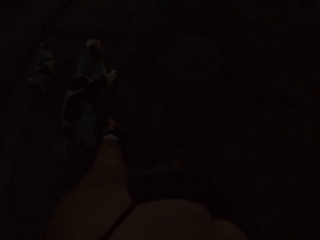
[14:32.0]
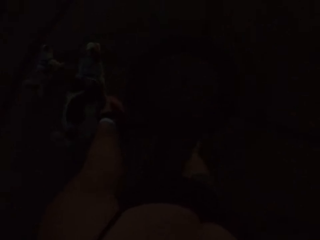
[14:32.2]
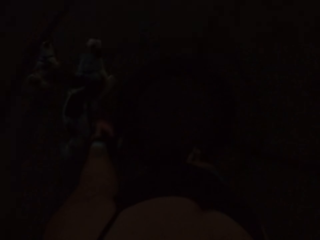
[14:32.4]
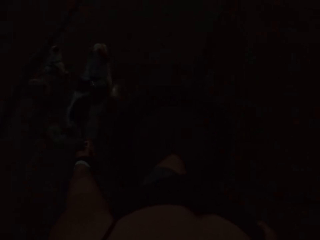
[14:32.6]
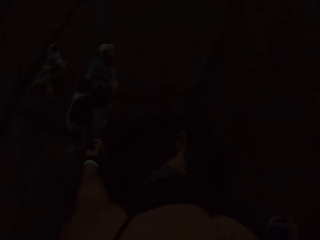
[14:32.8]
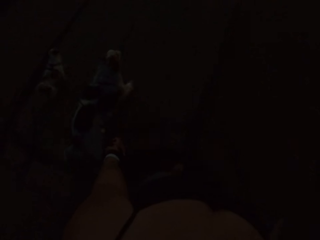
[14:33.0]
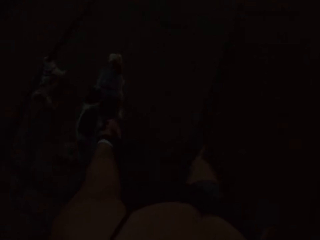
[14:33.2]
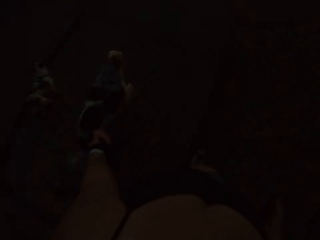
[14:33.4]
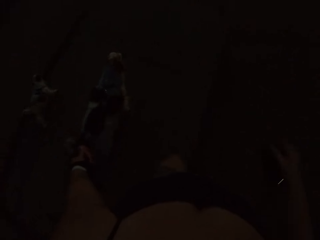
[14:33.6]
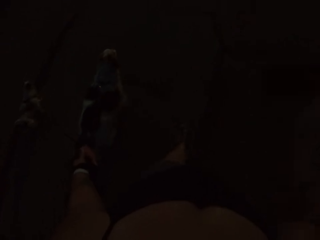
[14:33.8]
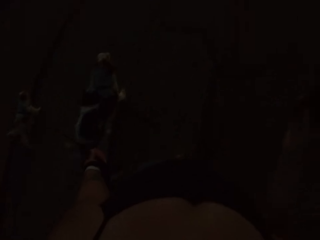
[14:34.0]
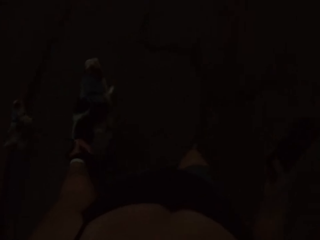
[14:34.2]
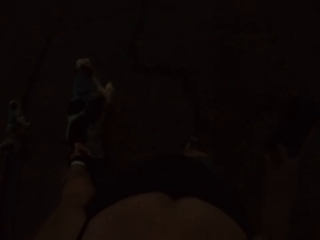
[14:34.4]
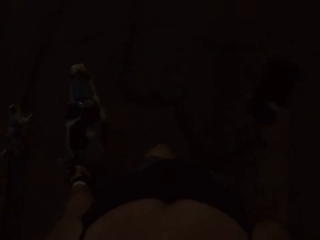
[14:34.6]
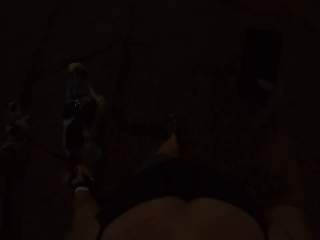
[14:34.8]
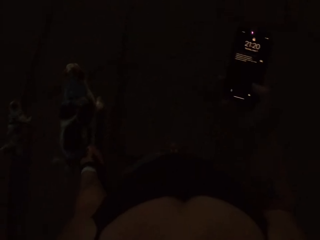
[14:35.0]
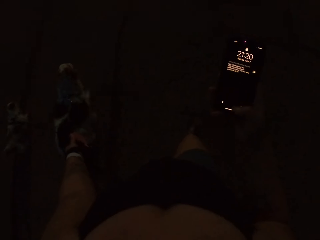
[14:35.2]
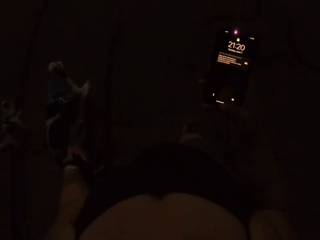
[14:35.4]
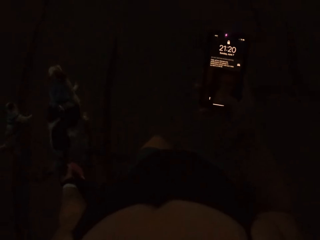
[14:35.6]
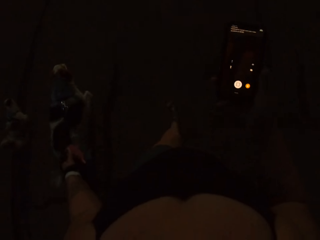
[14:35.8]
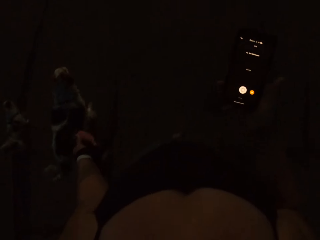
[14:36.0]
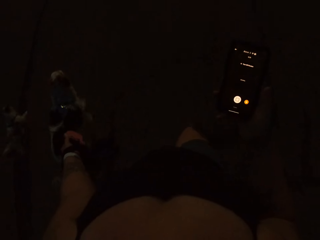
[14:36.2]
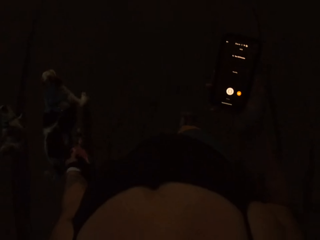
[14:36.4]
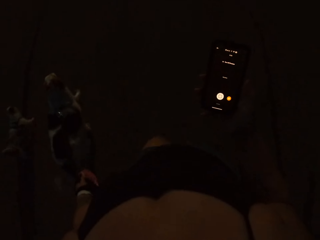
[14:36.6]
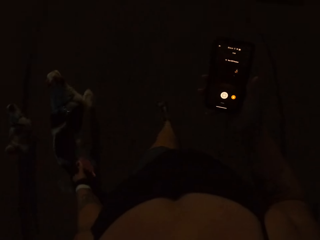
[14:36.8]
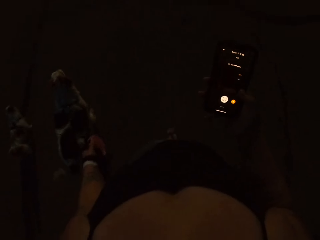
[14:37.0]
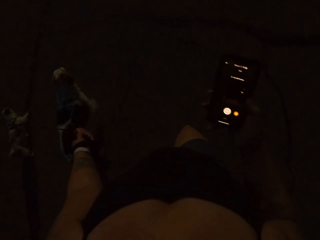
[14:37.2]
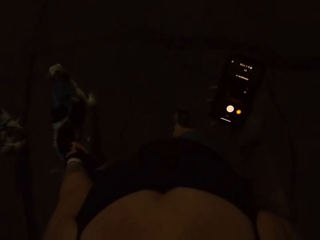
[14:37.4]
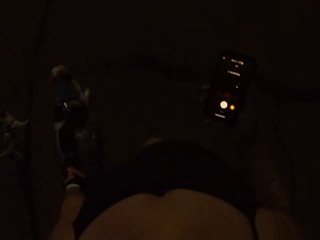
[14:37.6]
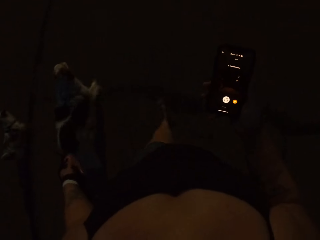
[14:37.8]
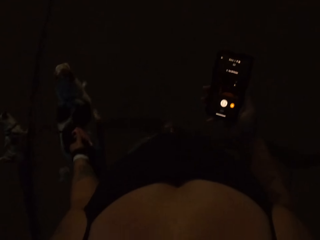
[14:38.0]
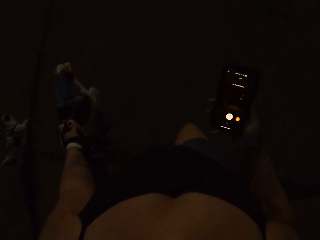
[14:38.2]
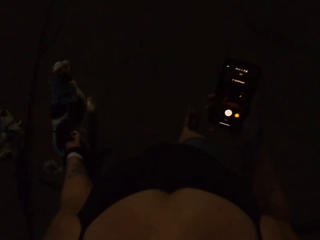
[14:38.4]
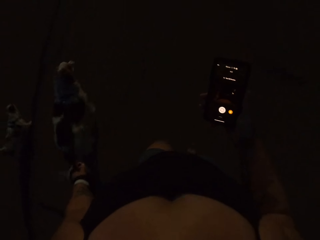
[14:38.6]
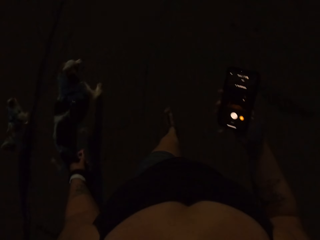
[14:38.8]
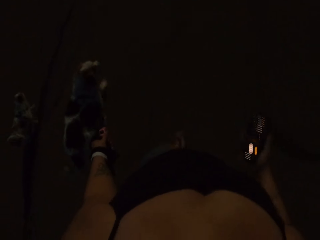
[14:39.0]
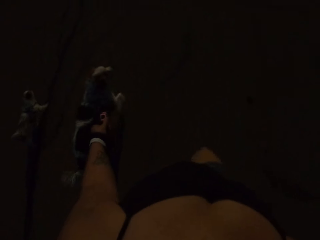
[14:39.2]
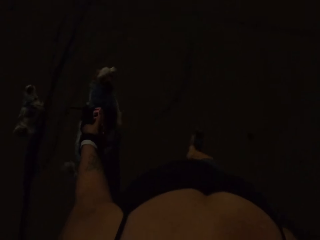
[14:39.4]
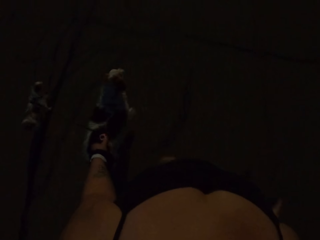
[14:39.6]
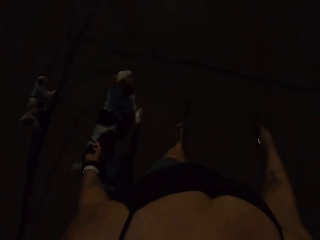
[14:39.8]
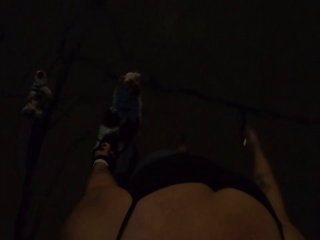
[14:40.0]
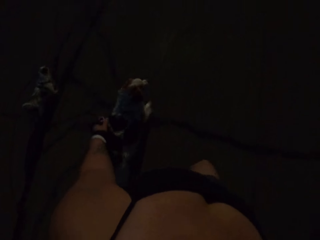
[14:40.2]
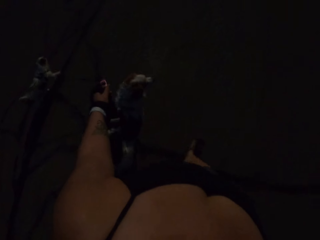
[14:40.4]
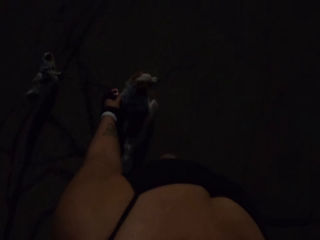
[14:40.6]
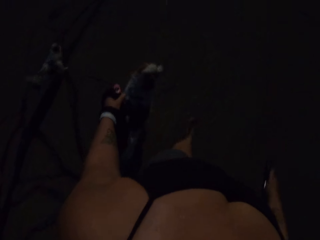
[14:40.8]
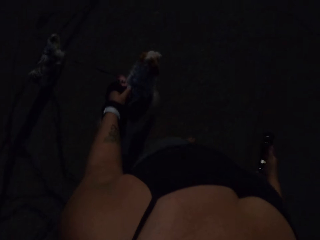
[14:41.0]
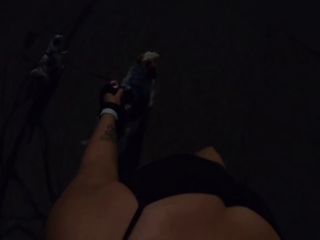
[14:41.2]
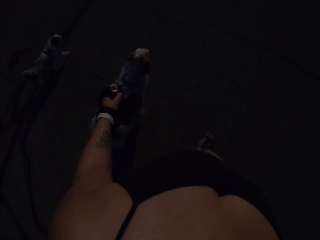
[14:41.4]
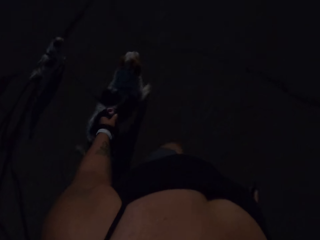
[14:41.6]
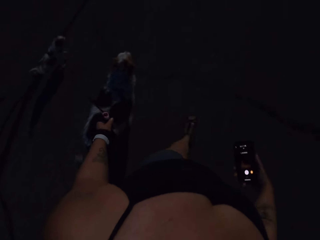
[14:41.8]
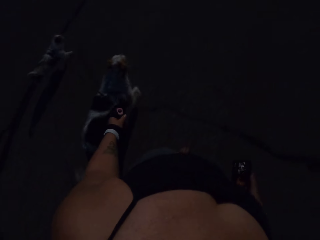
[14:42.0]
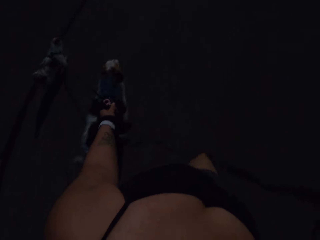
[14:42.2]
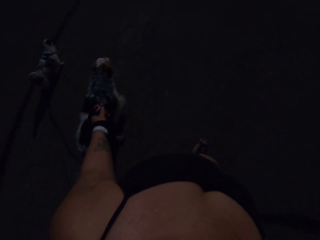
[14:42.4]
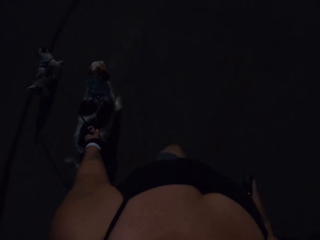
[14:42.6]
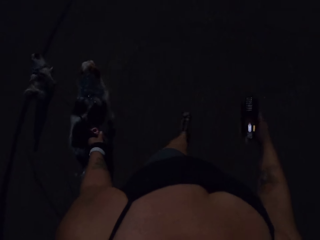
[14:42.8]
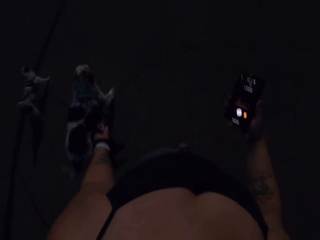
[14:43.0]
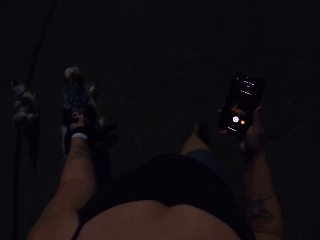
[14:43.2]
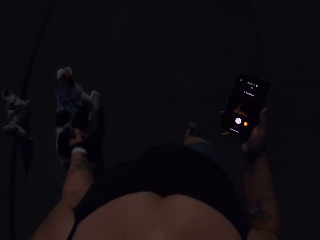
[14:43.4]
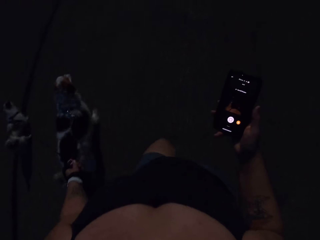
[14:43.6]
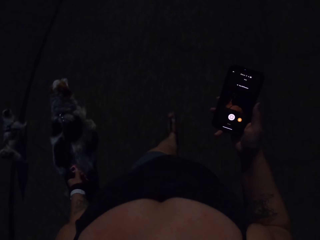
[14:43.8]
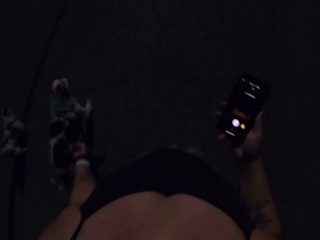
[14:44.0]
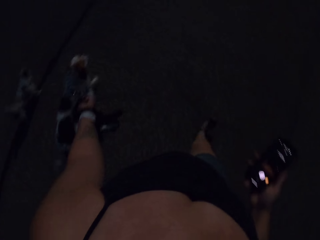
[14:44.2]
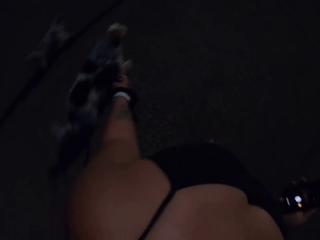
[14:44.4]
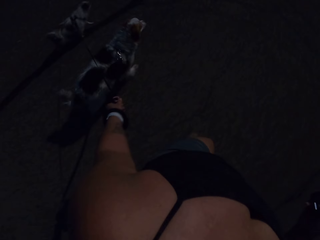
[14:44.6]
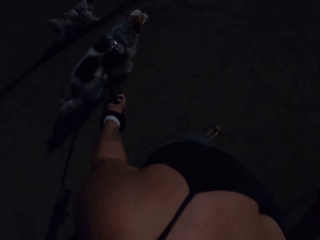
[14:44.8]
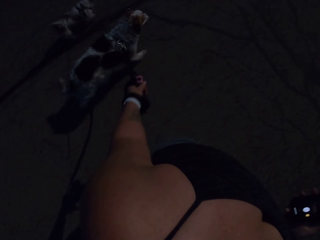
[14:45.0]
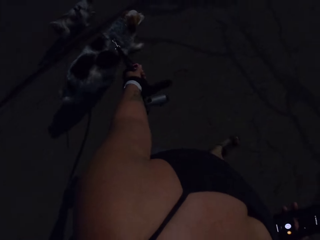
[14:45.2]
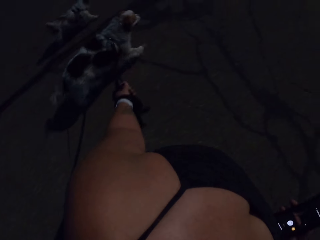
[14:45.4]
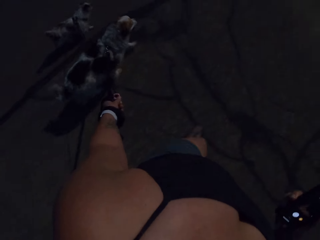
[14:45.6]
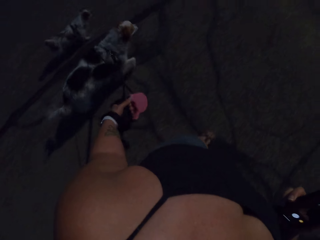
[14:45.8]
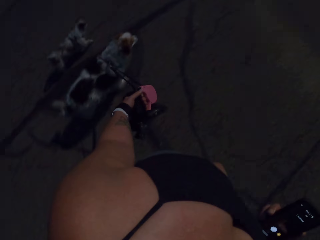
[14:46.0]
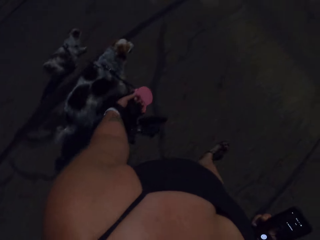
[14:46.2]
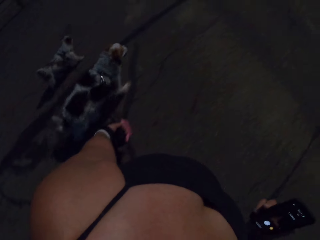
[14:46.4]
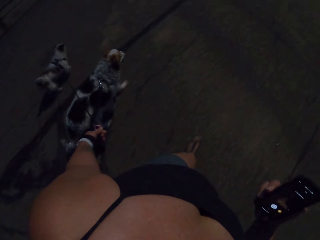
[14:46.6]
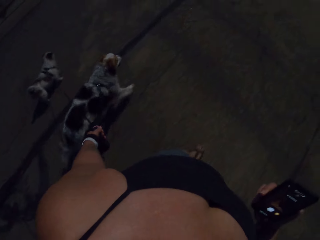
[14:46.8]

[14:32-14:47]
The camera wearer brings out her phone from her pocket. She operates the phone. She puts on the phone. She walks on the road with dogs. She takes the video while walking on the road.

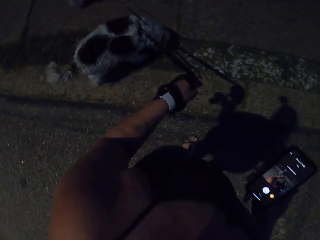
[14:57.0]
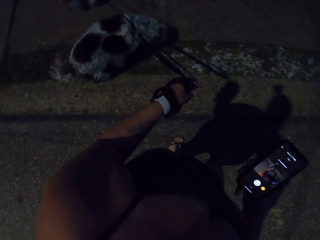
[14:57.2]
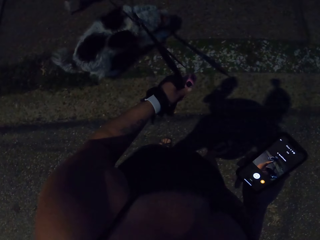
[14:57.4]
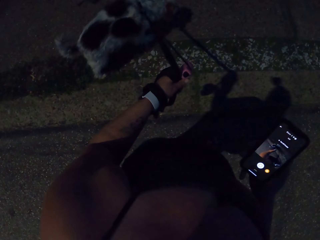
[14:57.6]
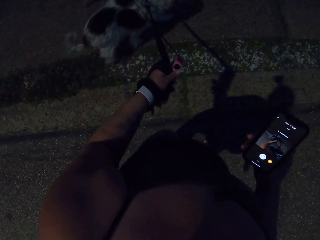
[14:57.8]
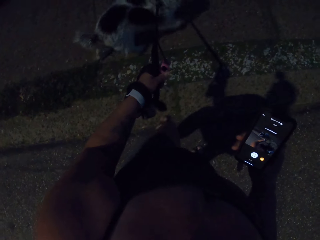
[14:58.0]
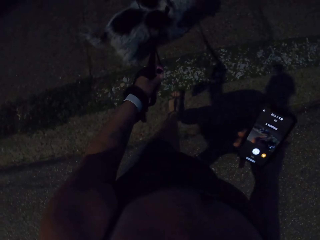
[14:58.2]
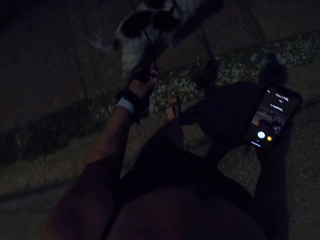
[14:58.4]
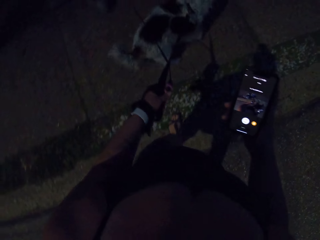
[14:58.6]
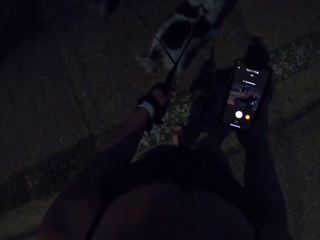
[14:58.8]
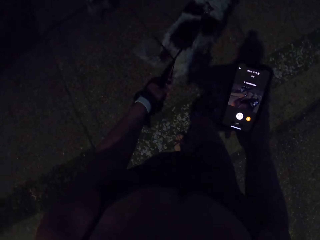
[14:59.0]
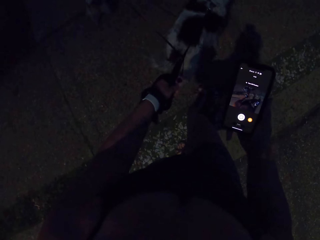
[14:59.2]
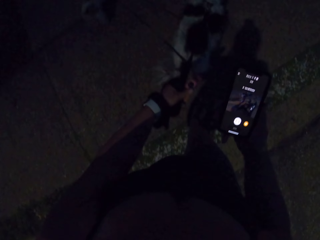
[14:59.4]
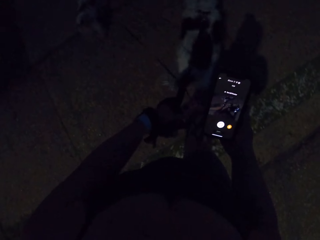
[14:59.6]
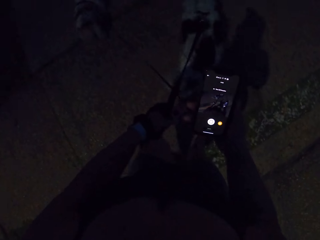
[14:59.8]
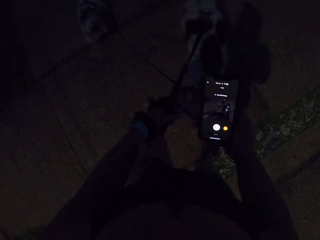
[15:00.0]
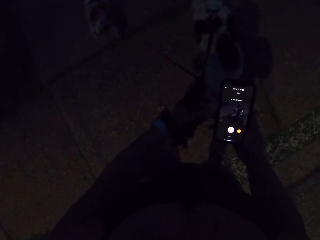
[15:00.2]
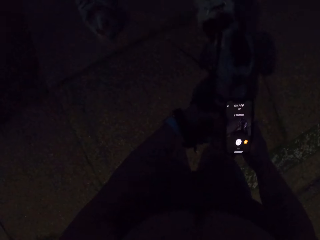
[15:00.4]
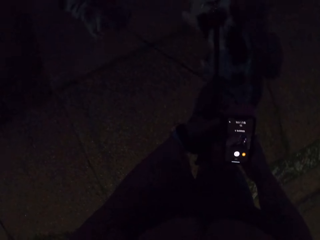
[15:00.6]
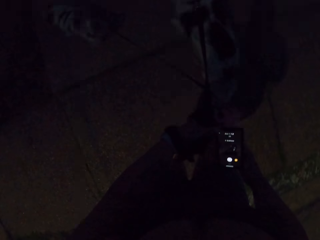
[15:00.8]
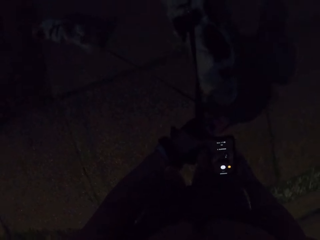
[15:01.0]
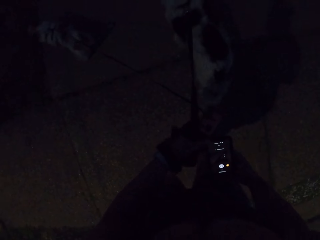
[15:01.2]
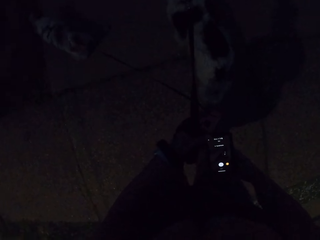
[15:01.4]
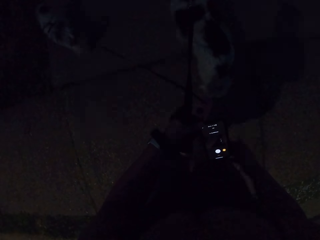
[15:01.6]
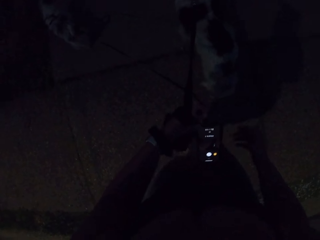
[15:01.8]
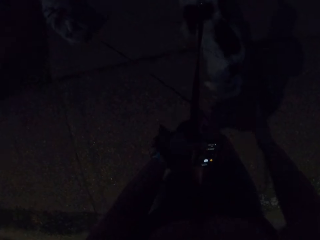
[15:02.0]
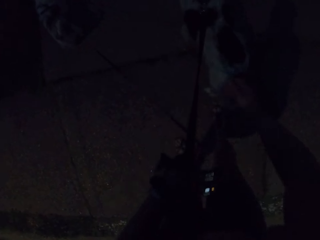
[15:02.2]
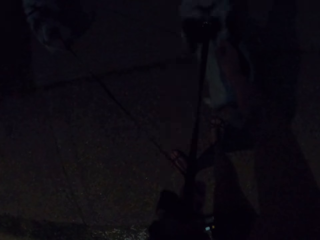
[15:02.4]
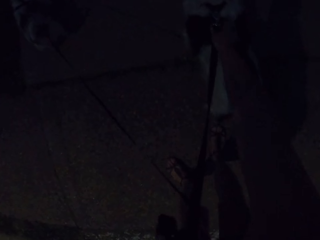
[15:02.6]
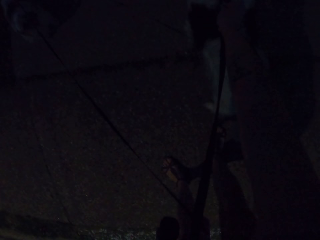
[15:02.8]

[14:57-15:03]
The camera wearer takes her phone with her left hand. She stops and removes the dog leash.
